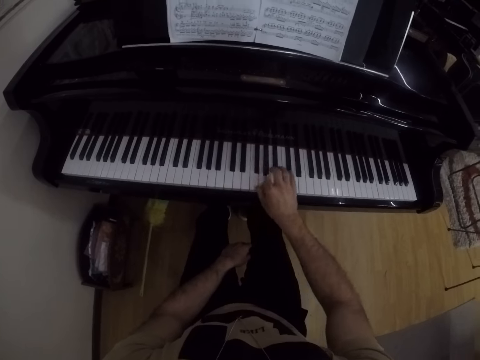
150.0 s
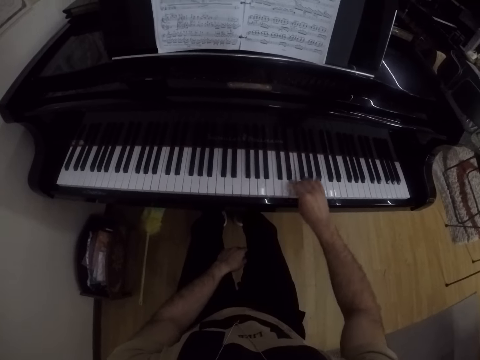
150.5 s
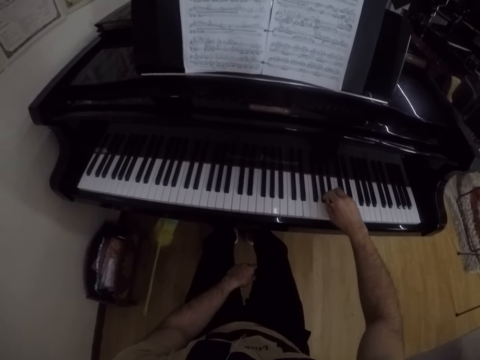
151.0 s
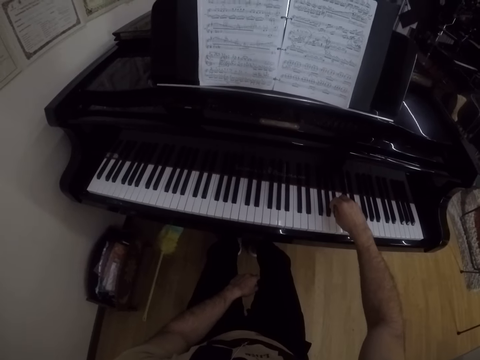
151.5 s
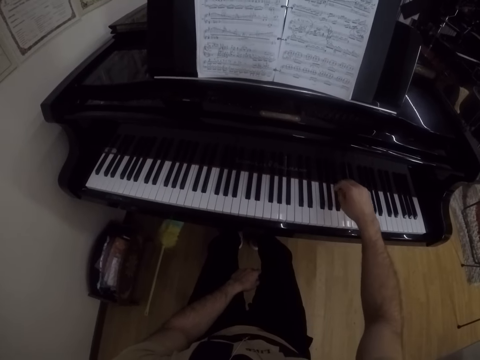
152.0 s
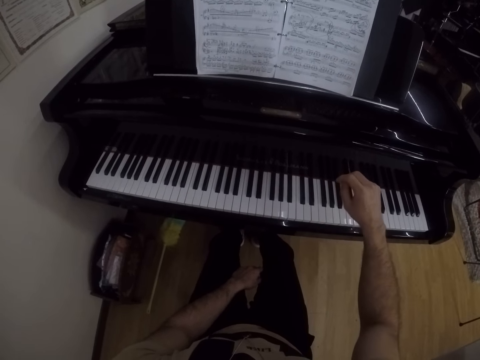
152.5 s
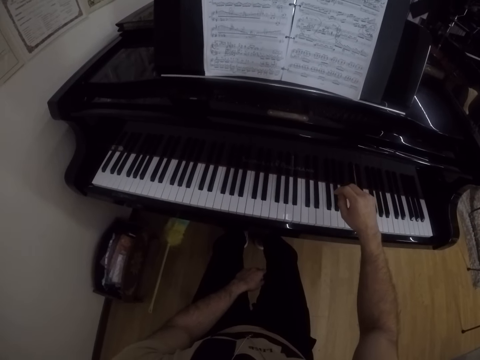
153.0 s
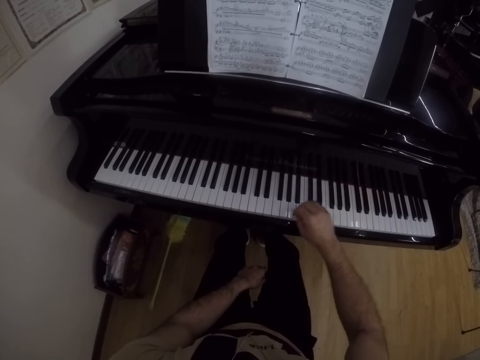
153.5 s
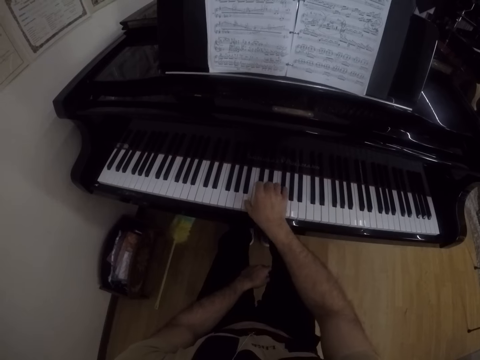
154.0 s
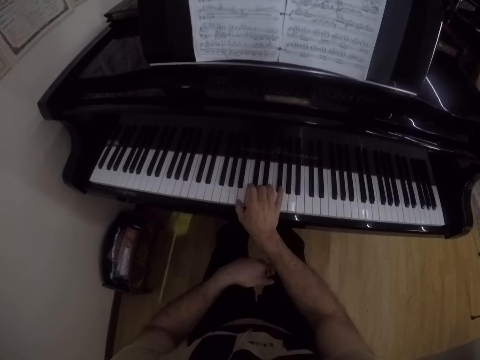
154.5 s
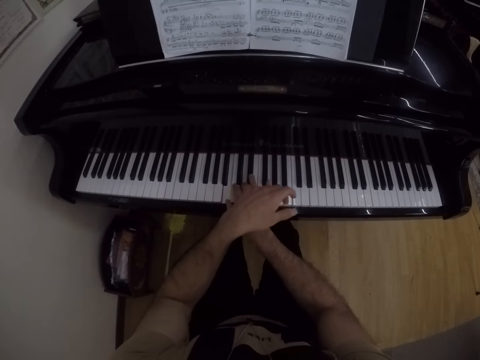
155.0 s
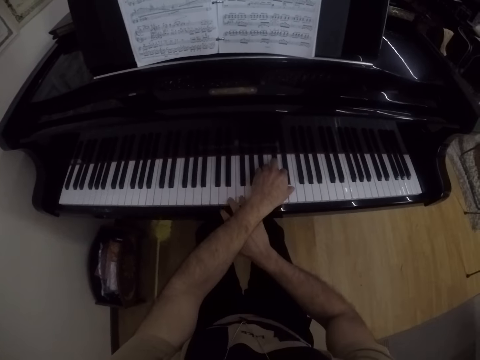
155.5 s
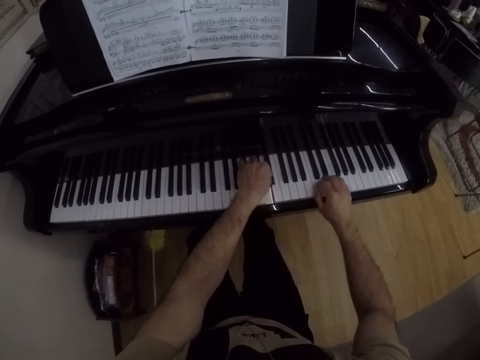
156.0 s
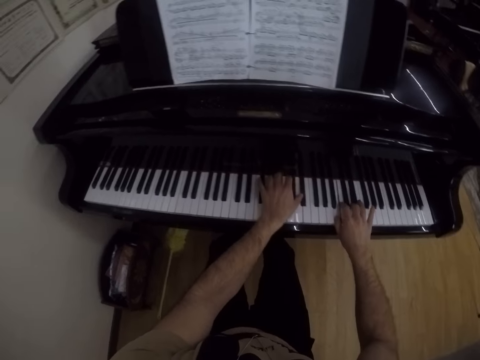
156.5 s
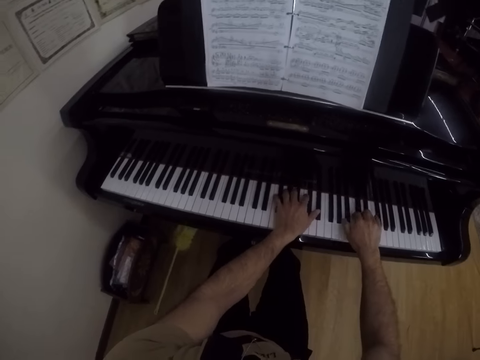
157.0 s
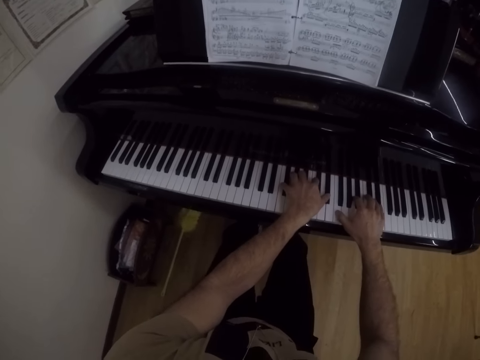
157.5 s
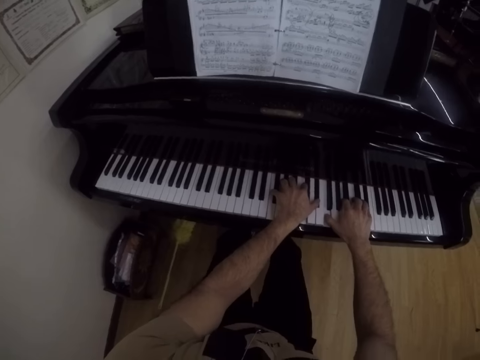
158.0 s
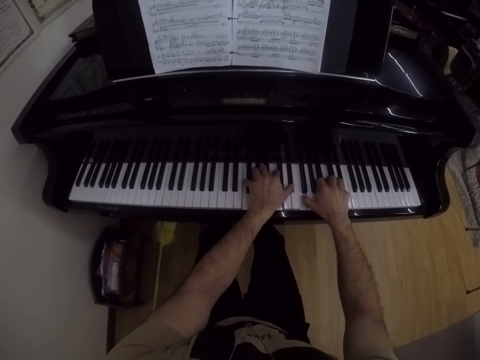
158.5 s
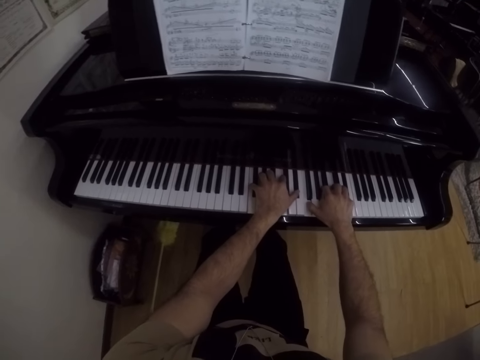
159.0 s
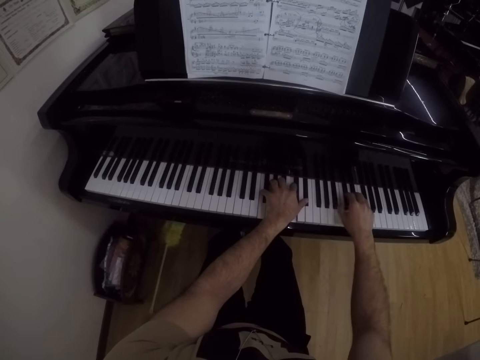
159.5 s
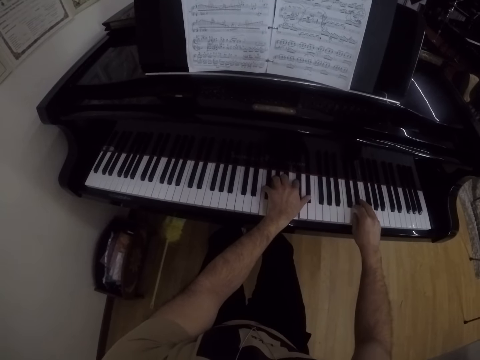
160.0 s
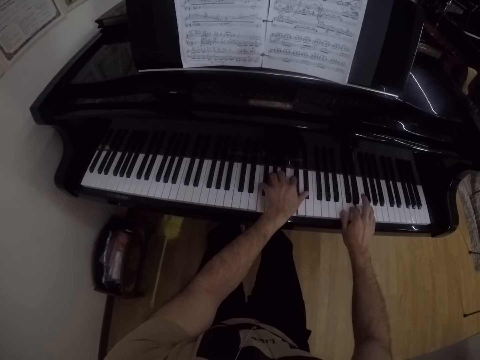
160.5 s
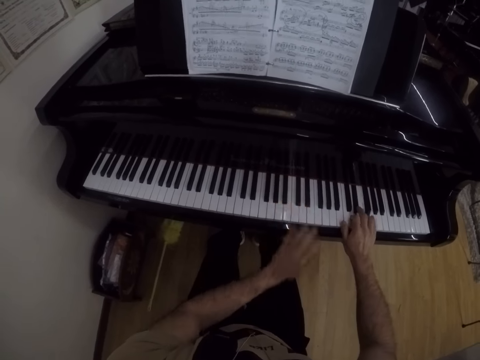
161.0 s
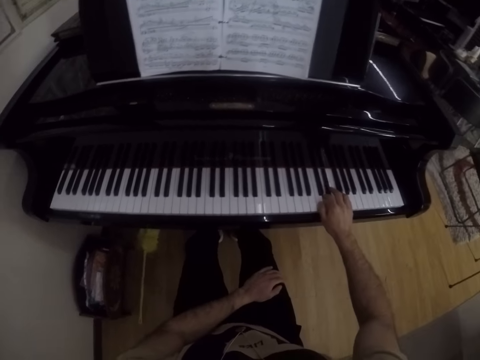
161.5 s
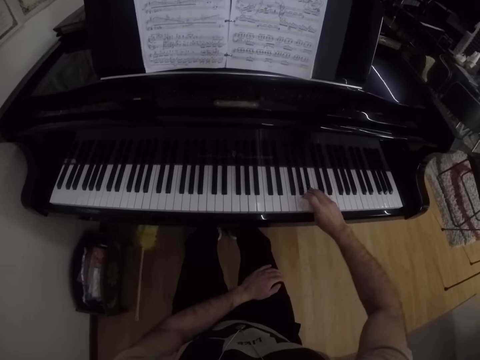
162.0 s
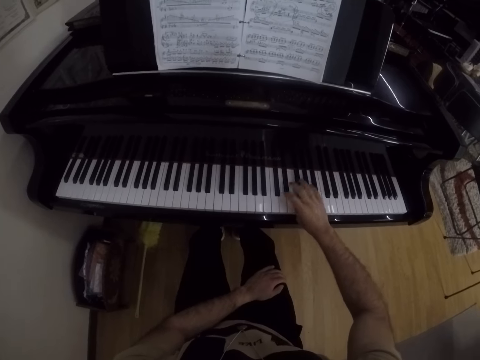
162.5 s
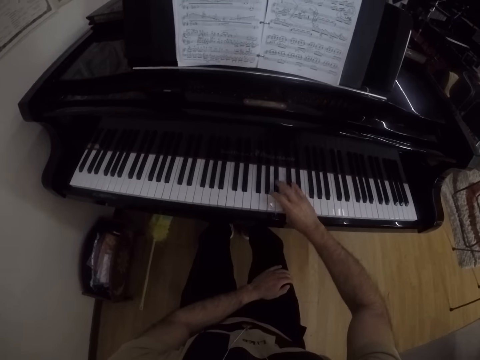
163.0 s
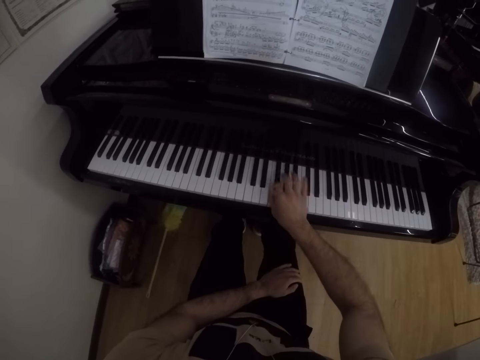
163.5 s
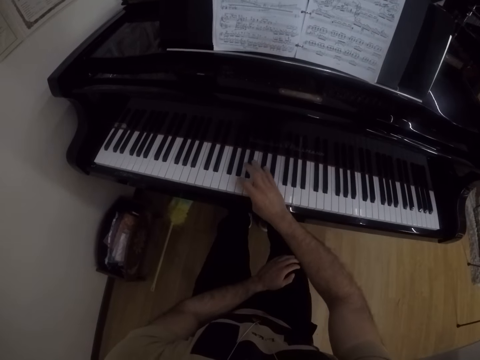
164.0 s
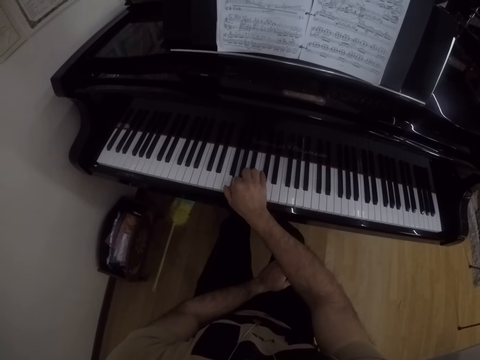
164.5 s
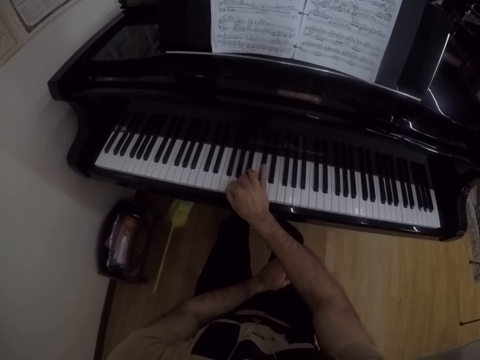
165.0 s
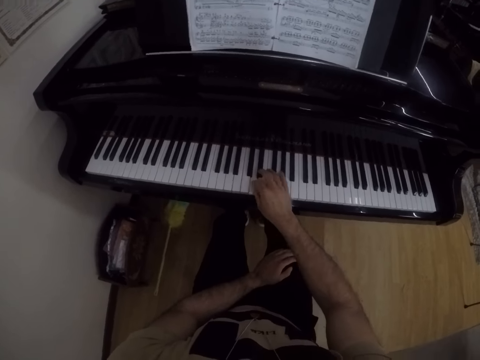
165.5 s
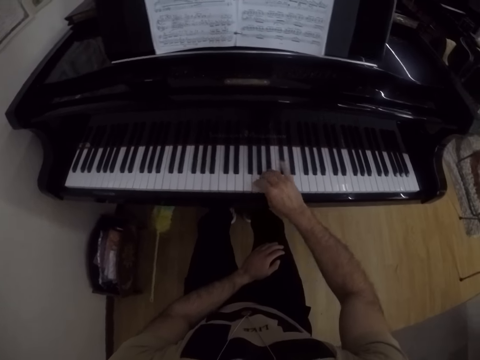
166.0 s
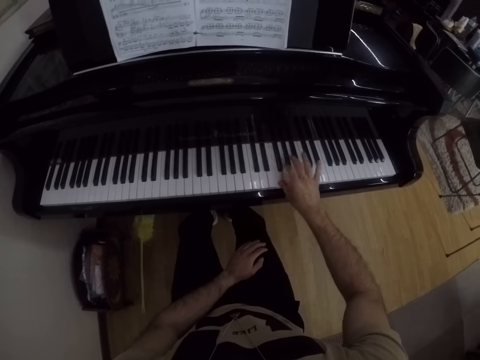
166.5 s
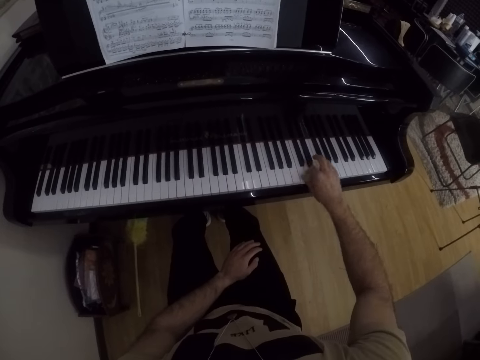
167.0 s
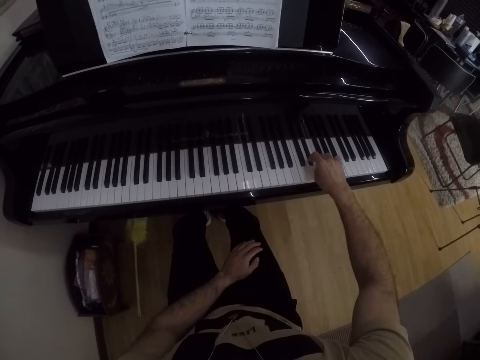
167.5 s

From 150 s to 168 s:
The camera wearer removes his right hand from the keyboard or piano. He lifts his right hand. He plays the keyboard with his right hand. He plays the piano with both hands. He places his left hand on his lap. He removes his left hand from the piano. He plays the piano with his right hand.

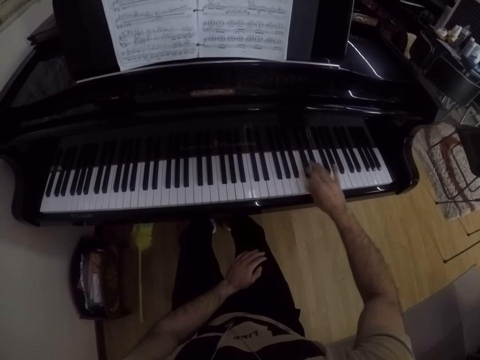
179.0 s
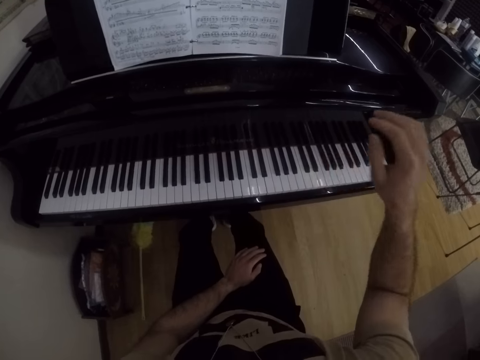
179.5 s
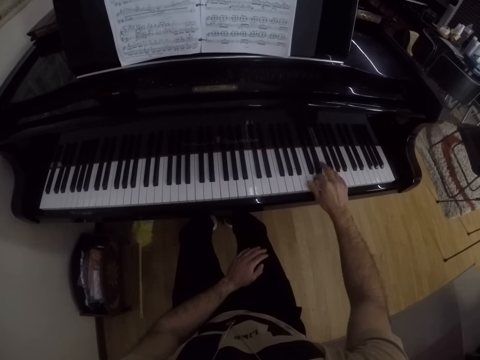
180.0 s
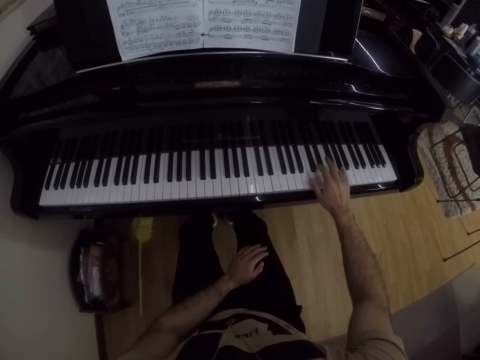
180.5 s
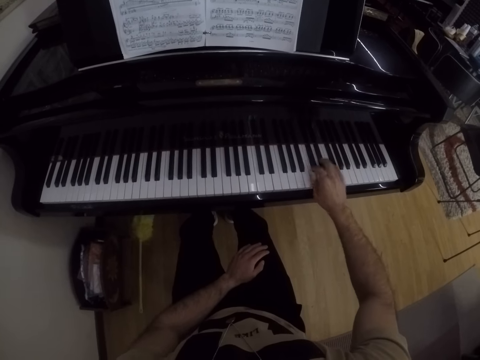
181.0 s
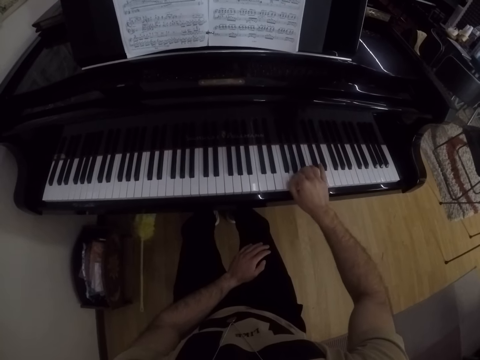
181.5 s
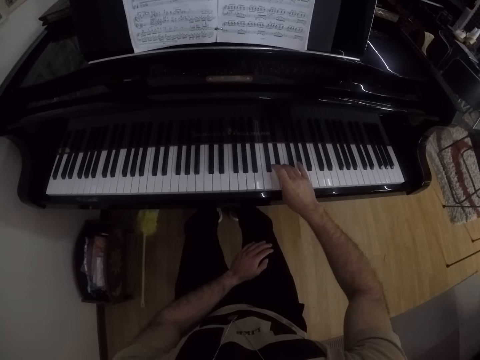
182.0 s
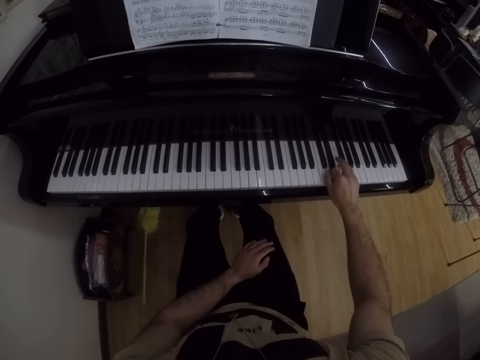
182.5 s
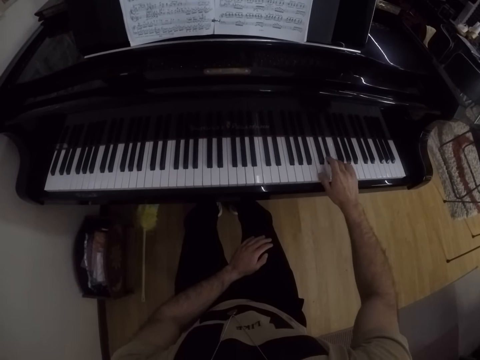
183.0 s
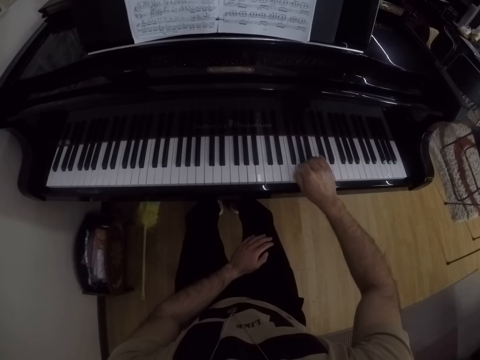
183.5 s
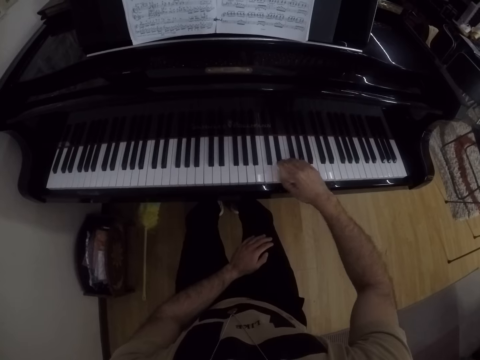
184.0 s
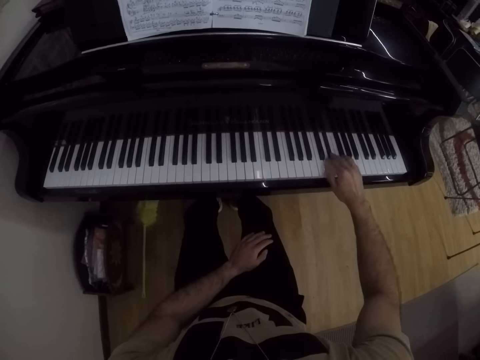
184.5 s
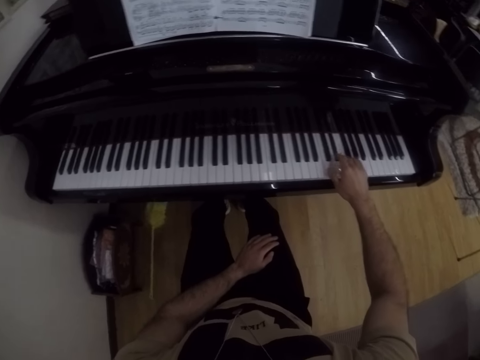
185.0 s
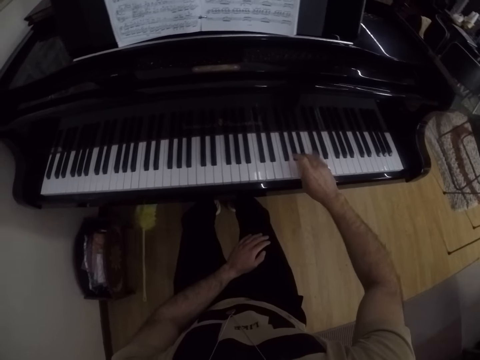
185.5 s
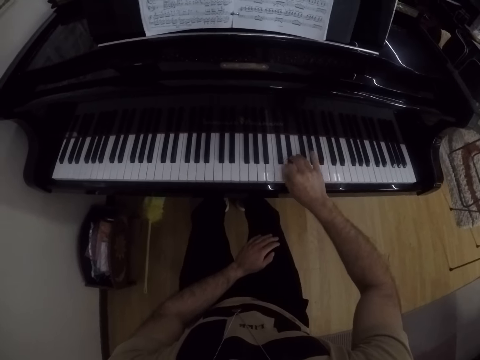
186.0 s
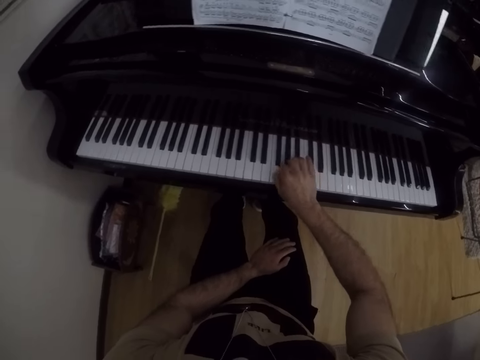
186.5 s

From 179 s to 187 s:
The camera wearer lifts his right hand. He plays the piano with his right hand.
